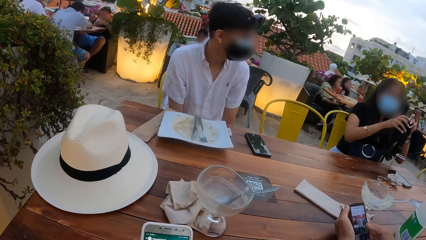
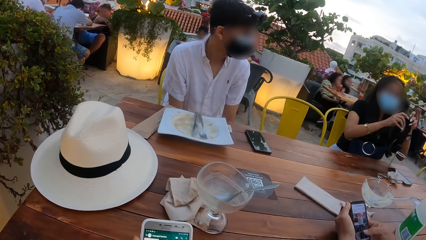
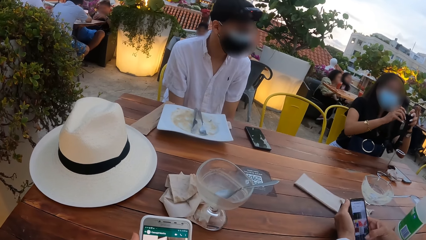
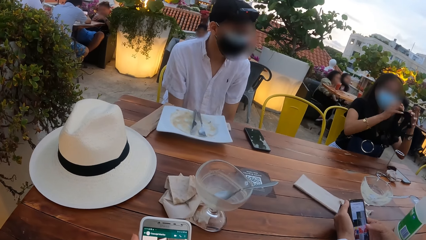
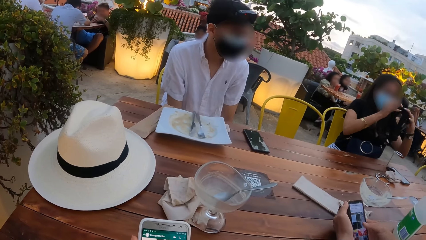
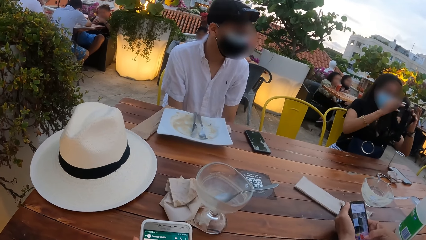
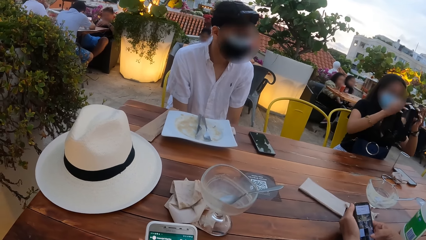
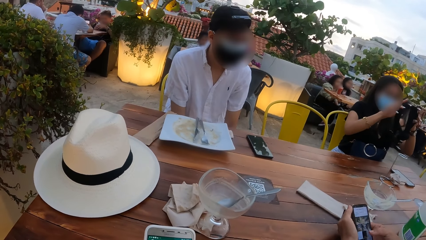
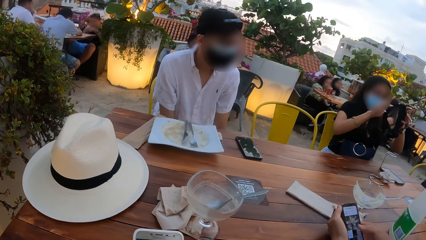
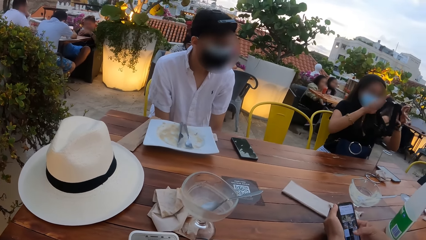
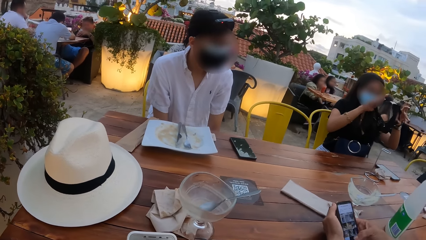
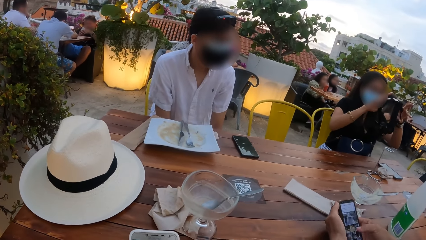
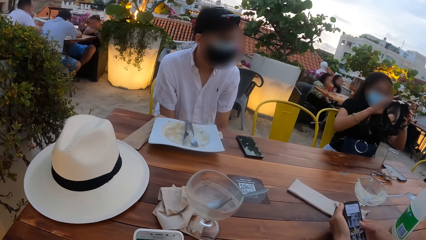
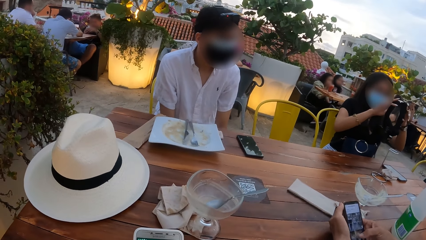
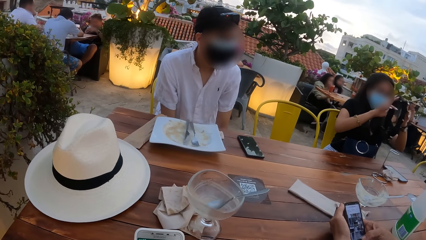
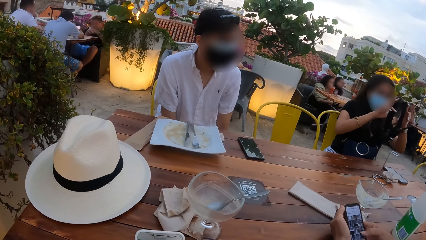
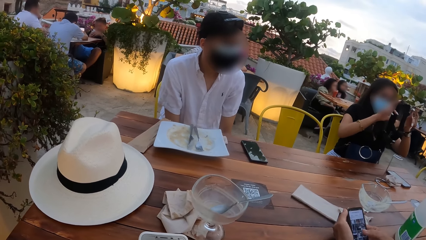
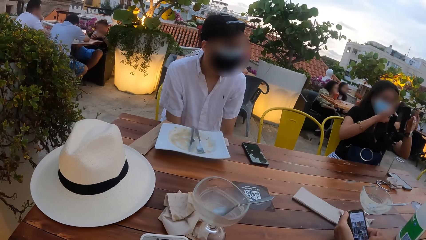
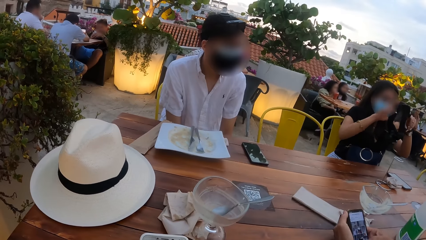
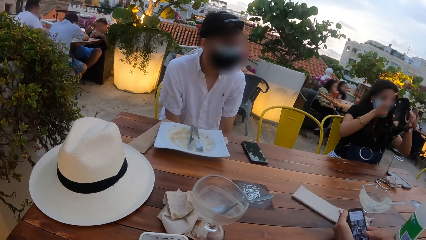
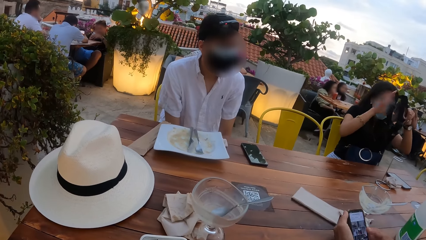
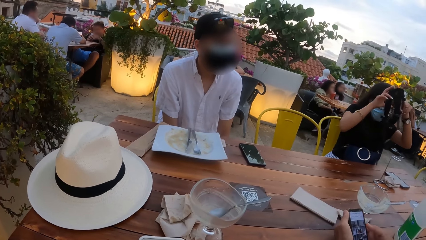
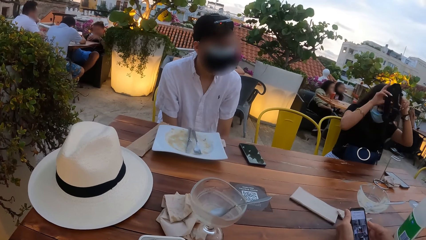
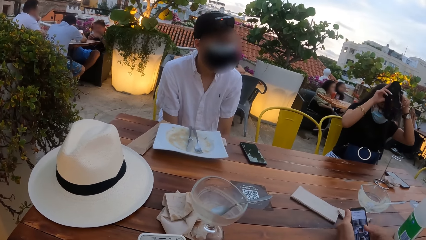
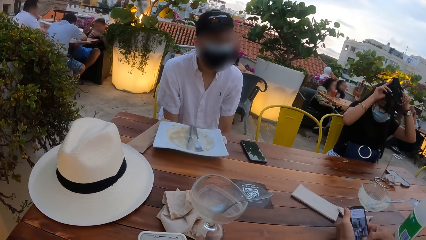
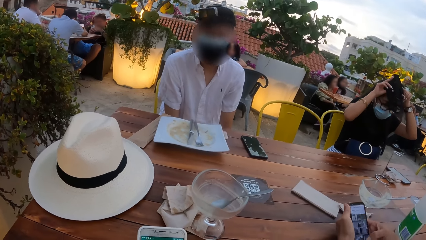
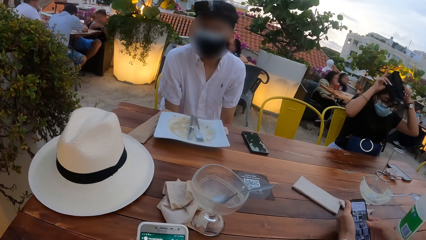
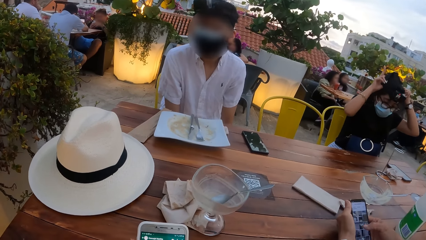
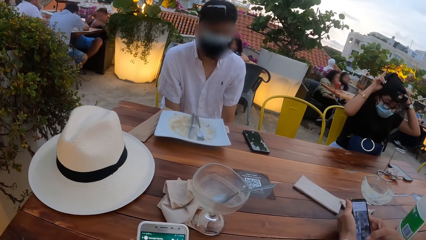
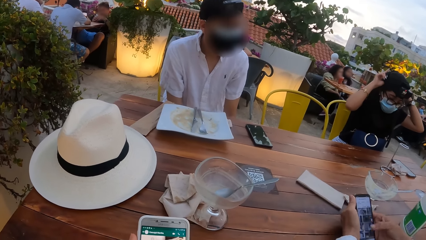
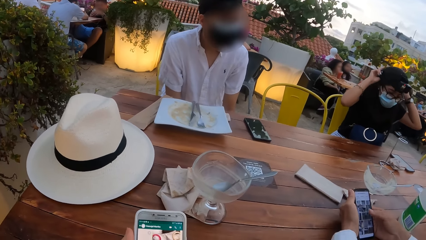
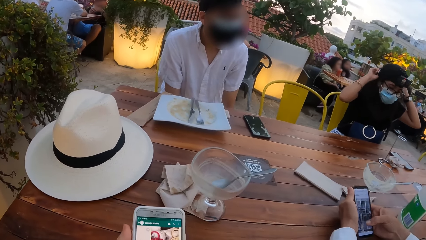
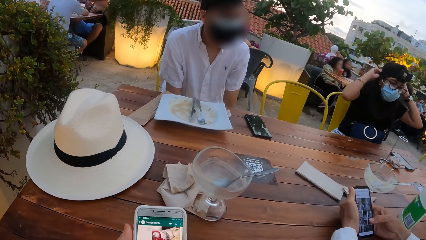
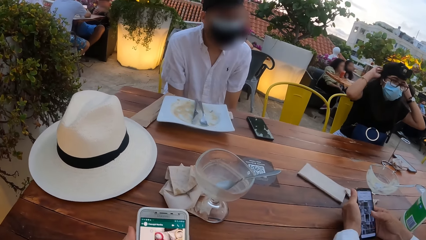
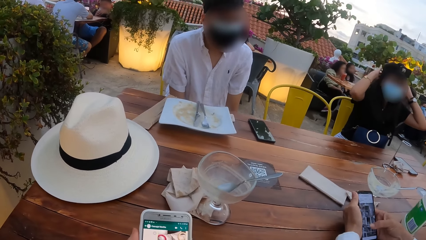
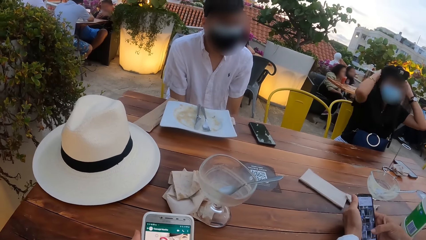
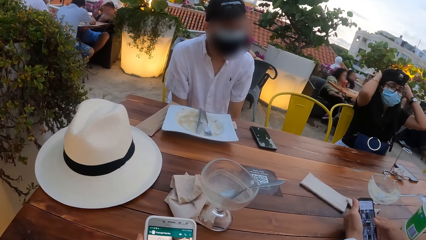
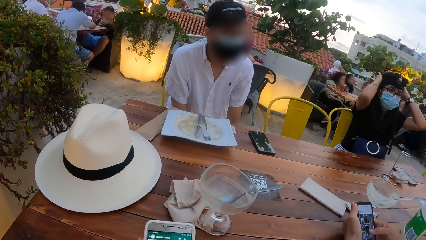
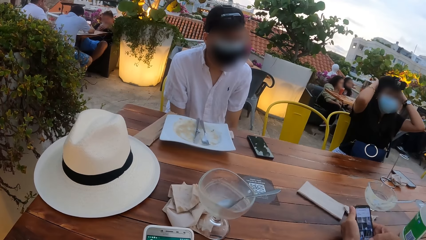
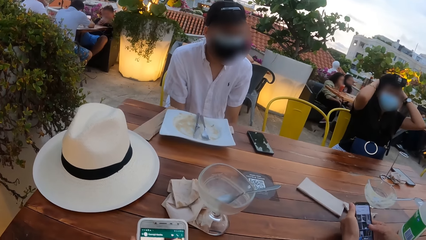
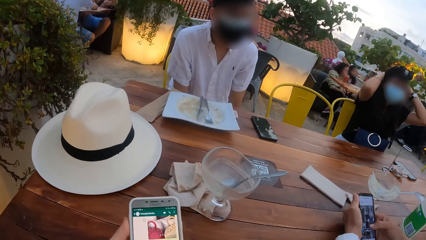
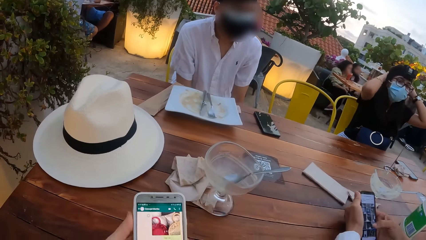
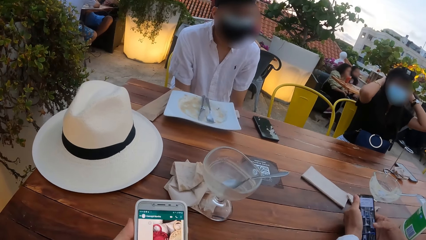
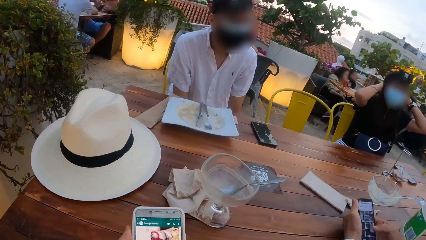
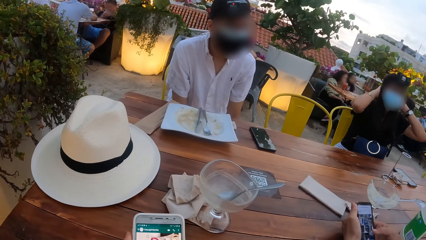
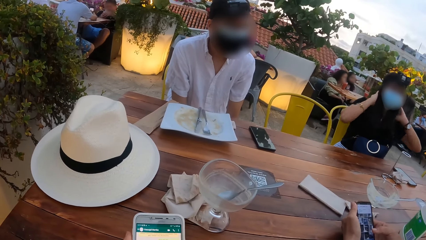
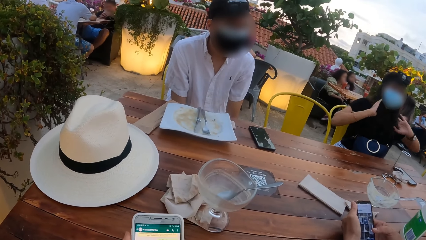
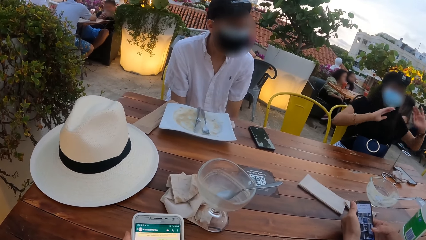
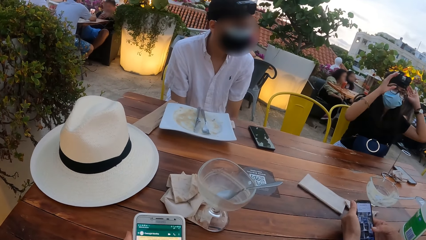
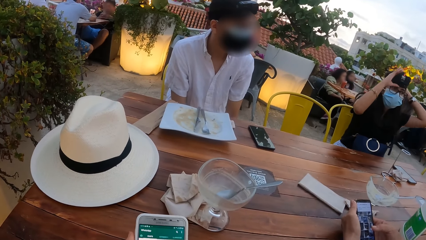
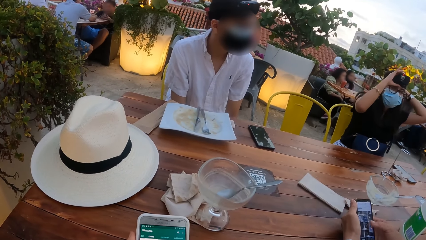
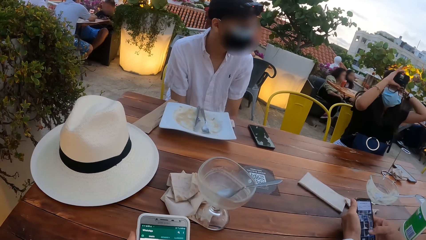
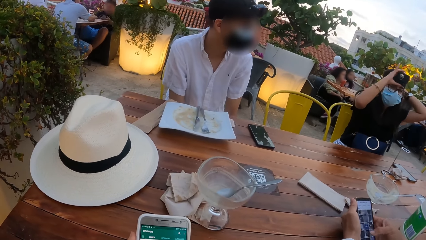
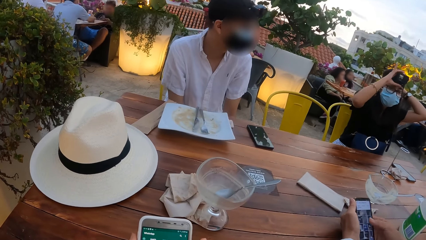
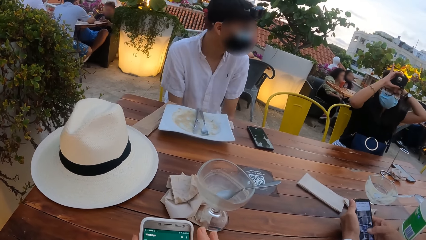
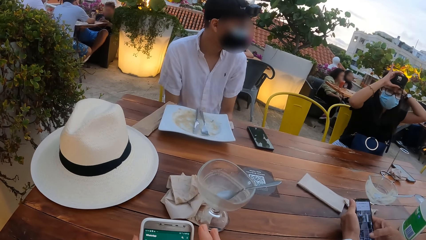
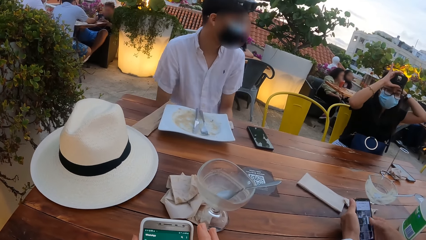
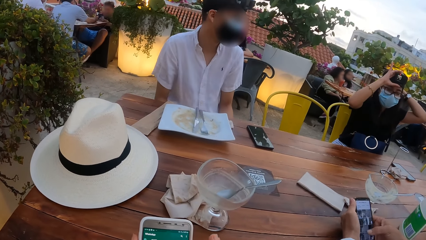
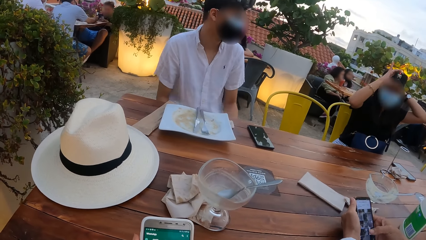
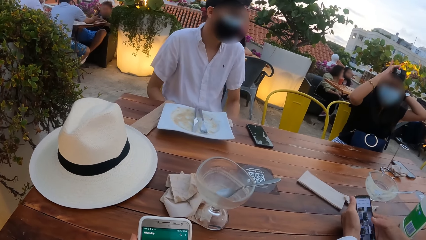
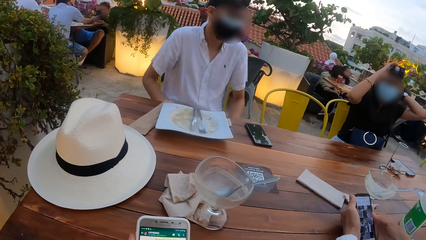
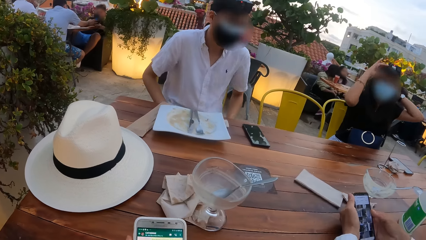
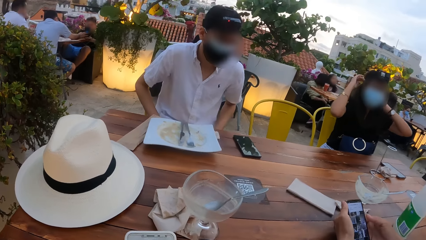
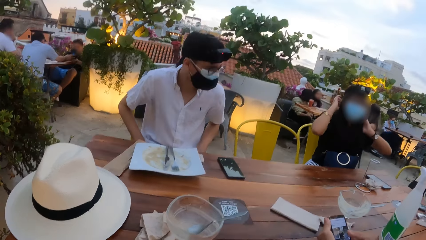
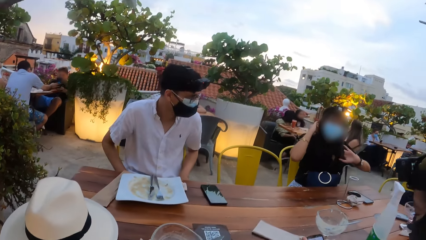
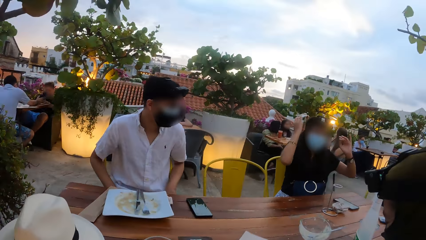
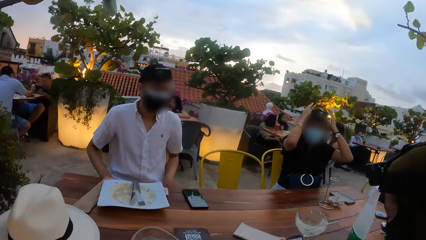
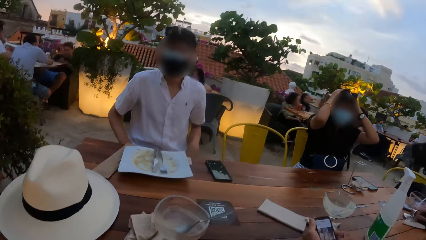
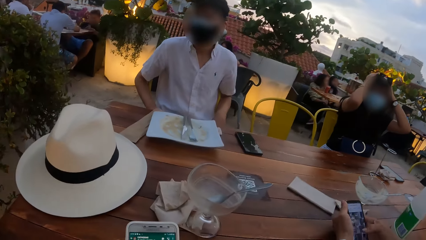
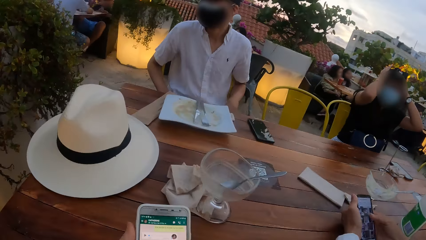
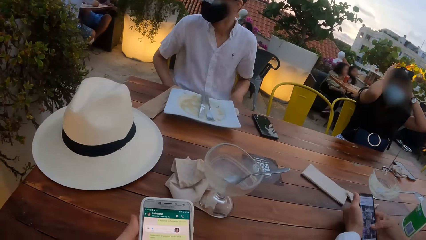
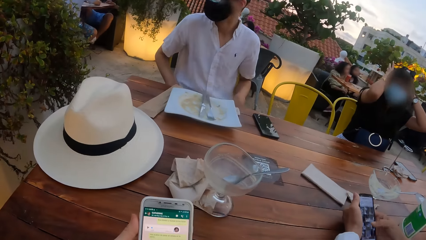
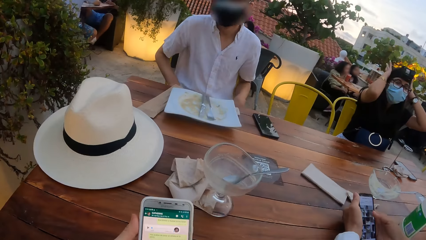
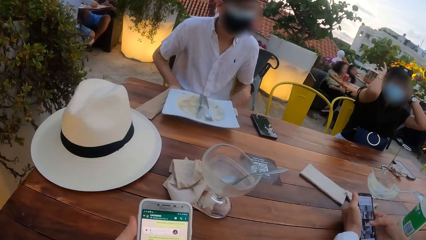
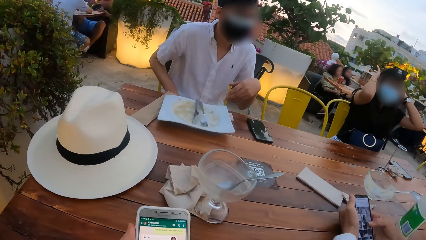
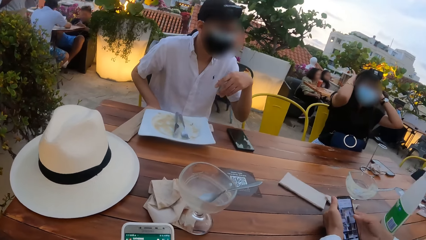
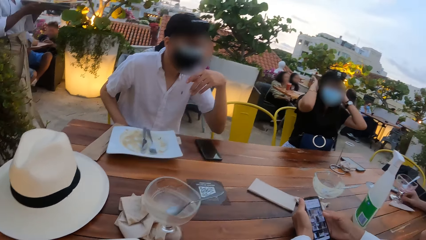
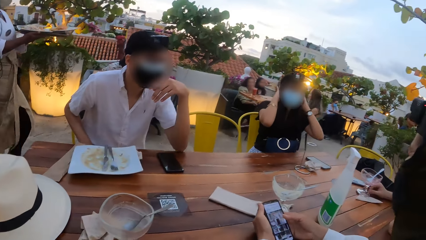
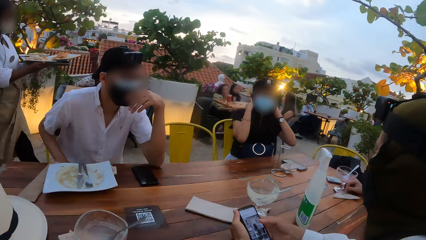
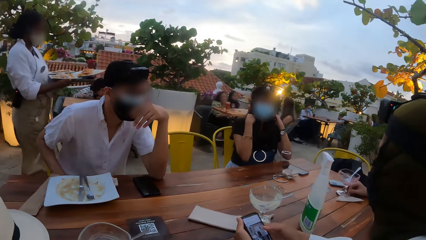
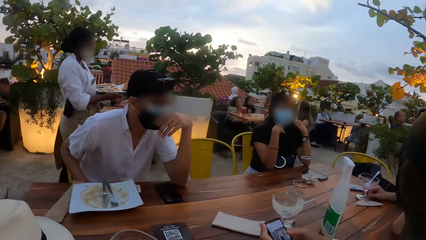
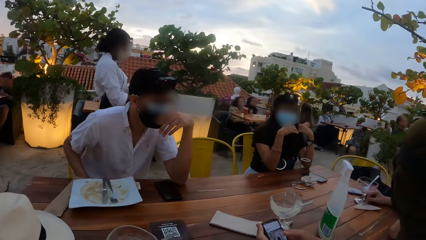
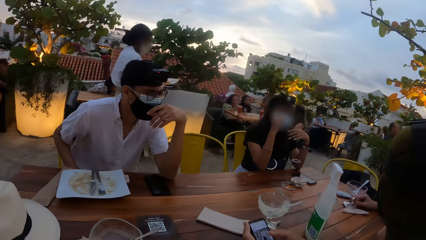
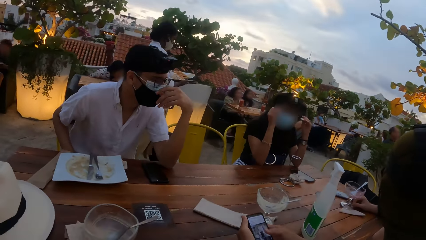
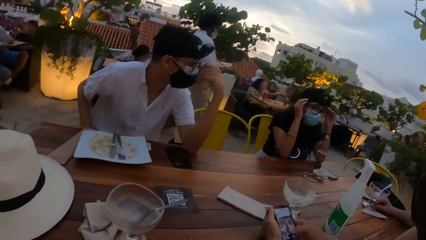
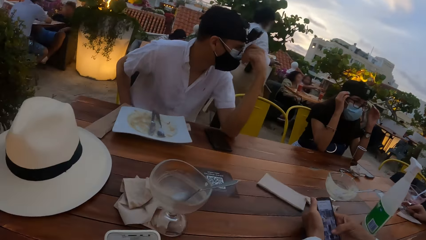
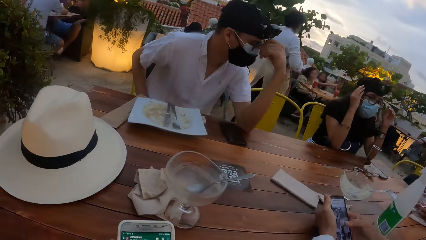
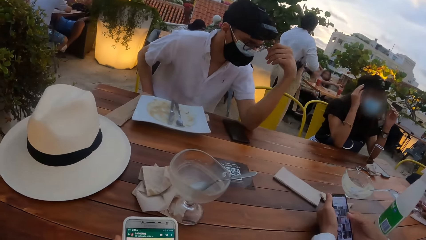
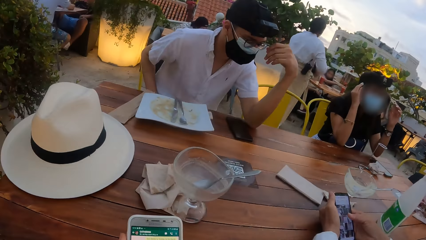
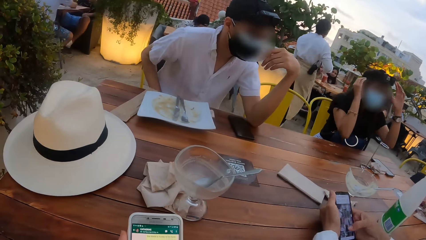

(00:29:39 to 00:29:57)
A woman holds the camera with her hands. A person talks to another person. The woman wears the camera in her hands on her head. The camera wearer uses the phone. The woman adjusts the camera on her head with her hands. The other person fixes the camera. The camera wearer uses the phone. They look around.
